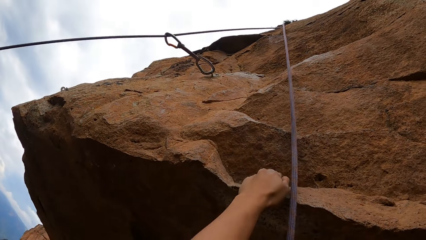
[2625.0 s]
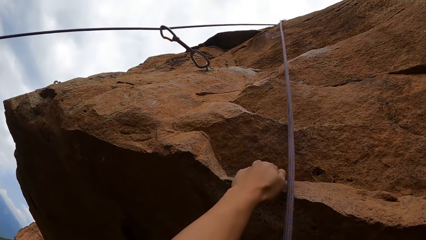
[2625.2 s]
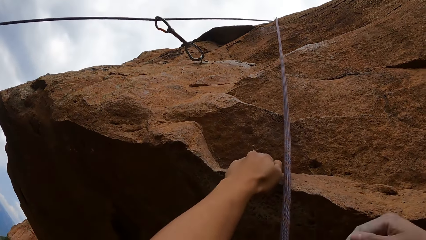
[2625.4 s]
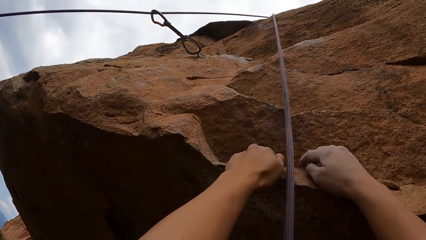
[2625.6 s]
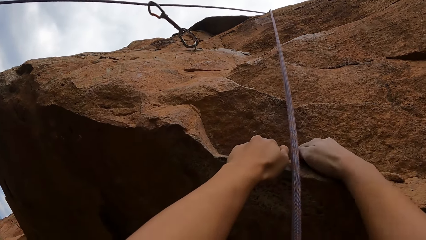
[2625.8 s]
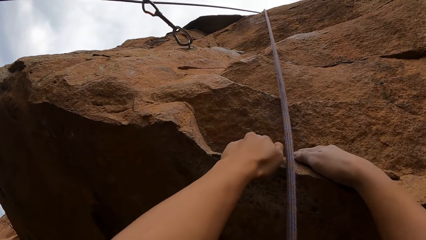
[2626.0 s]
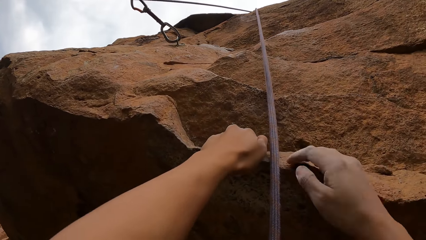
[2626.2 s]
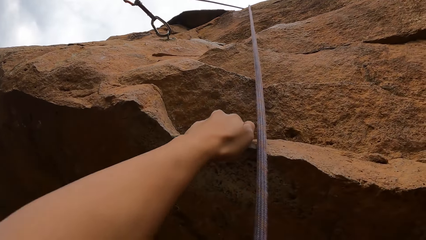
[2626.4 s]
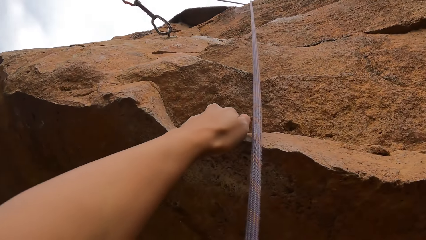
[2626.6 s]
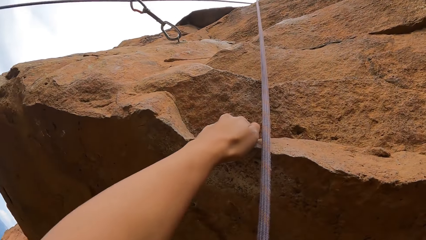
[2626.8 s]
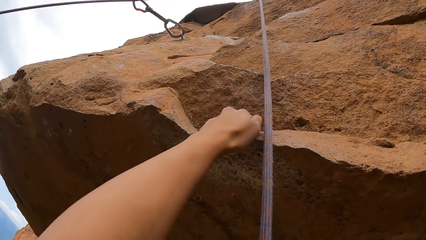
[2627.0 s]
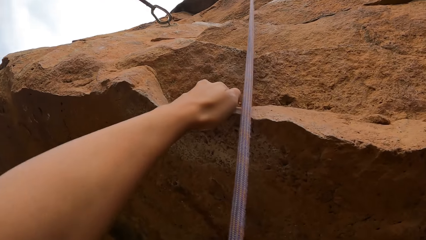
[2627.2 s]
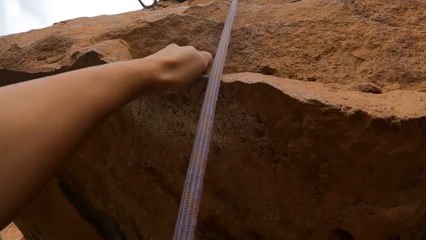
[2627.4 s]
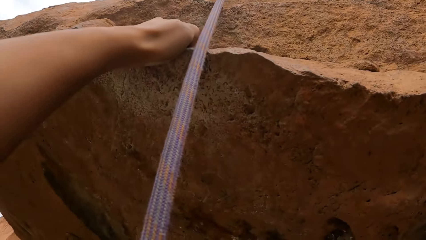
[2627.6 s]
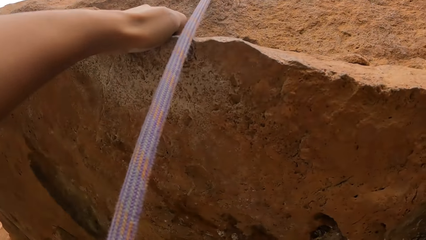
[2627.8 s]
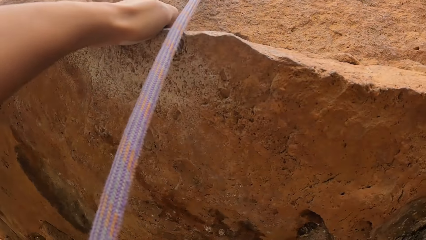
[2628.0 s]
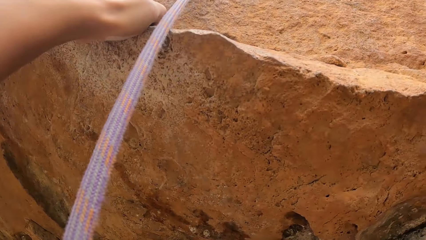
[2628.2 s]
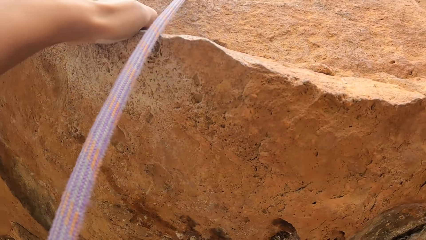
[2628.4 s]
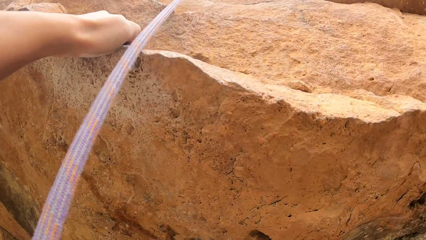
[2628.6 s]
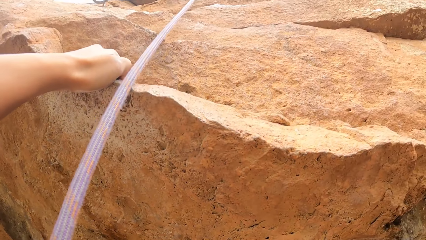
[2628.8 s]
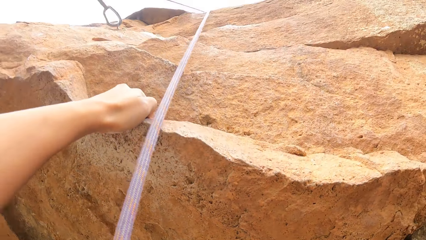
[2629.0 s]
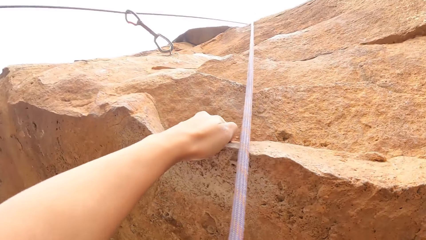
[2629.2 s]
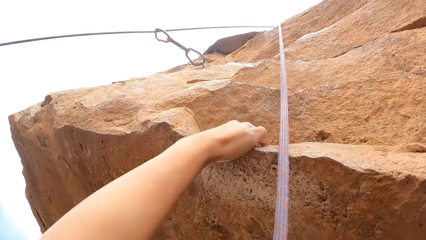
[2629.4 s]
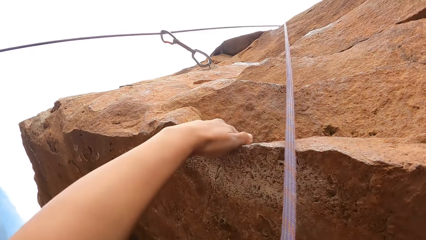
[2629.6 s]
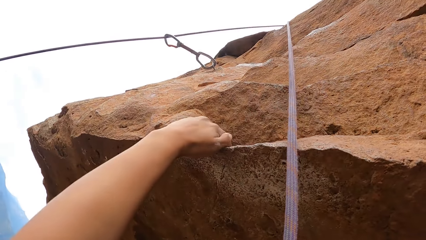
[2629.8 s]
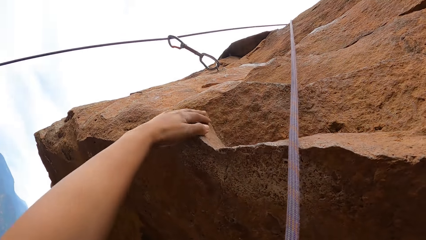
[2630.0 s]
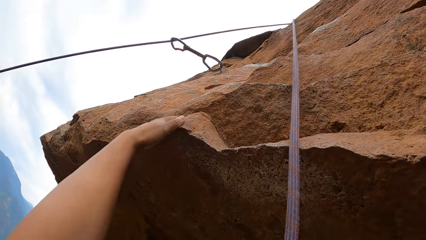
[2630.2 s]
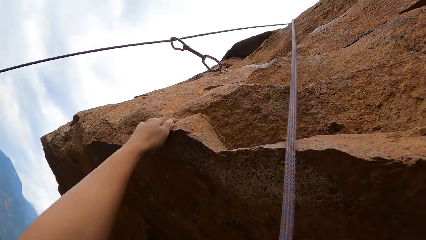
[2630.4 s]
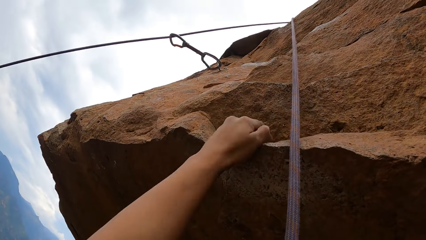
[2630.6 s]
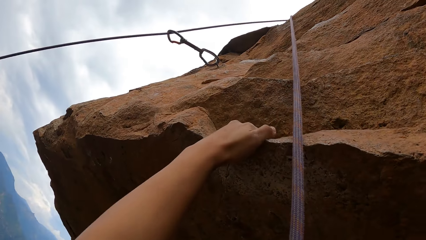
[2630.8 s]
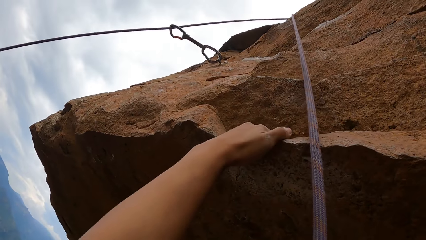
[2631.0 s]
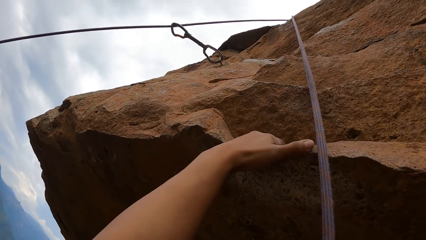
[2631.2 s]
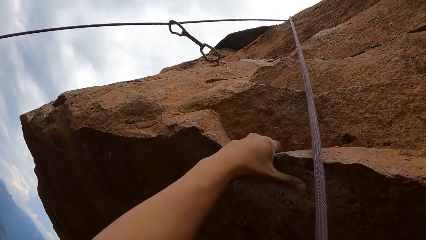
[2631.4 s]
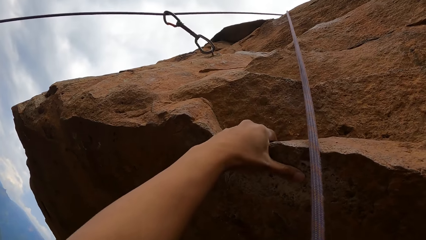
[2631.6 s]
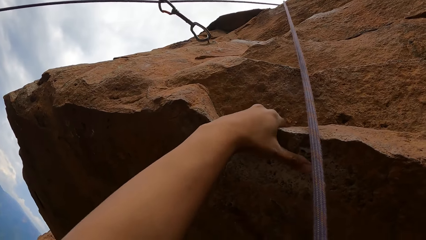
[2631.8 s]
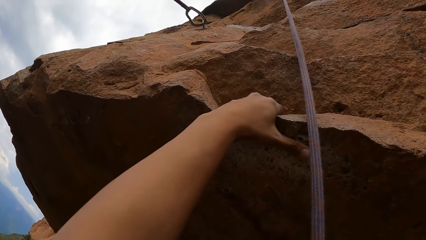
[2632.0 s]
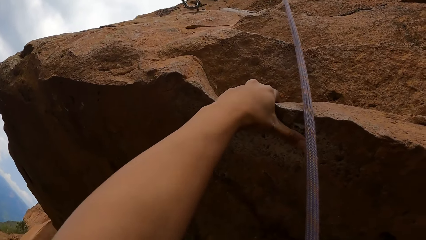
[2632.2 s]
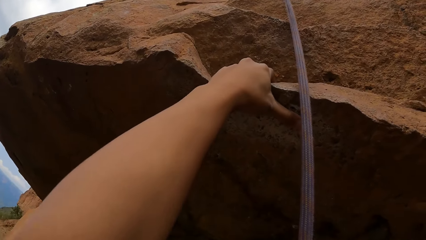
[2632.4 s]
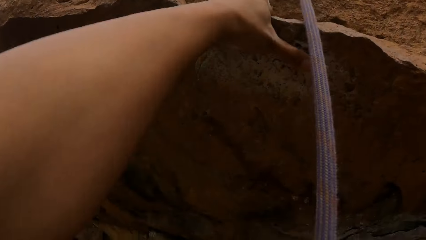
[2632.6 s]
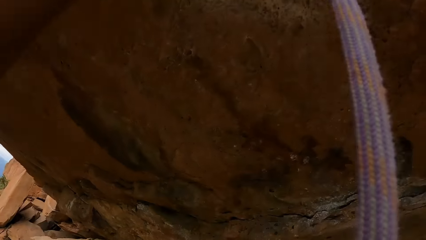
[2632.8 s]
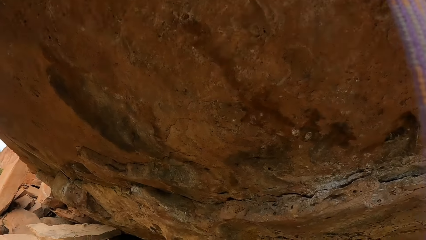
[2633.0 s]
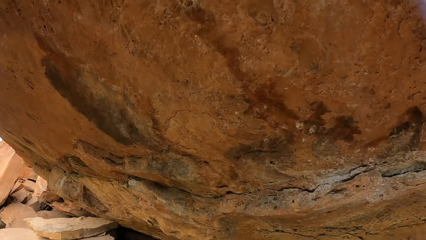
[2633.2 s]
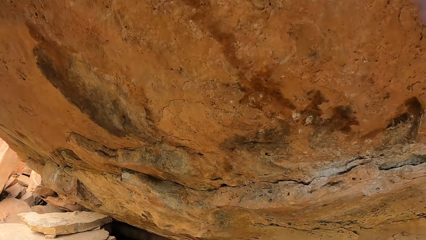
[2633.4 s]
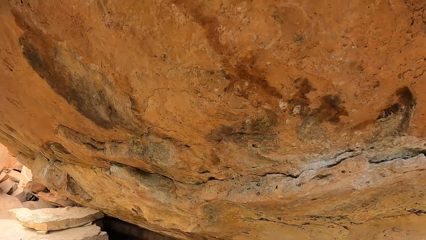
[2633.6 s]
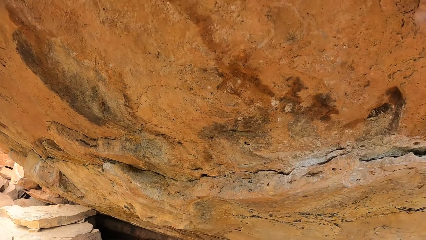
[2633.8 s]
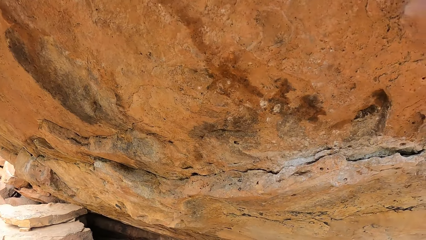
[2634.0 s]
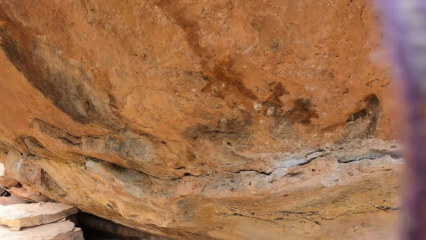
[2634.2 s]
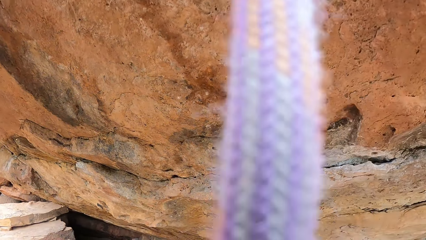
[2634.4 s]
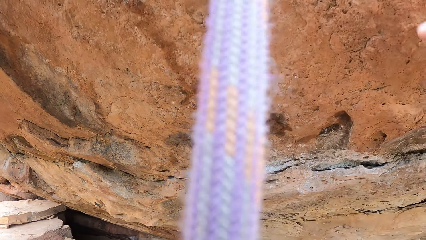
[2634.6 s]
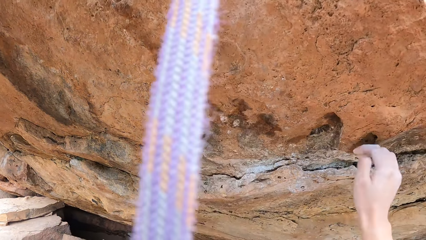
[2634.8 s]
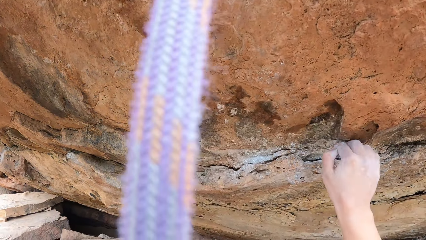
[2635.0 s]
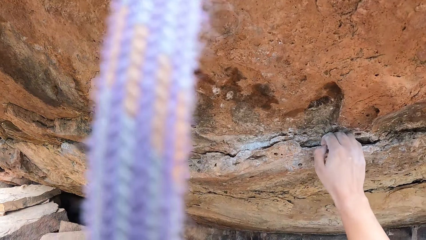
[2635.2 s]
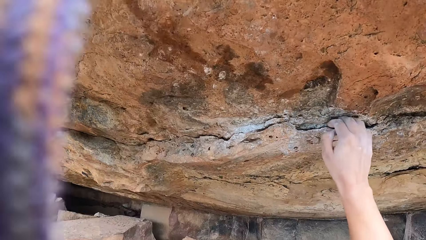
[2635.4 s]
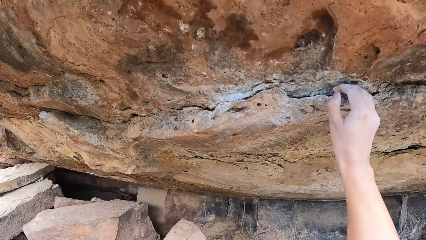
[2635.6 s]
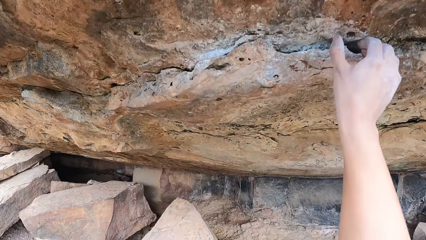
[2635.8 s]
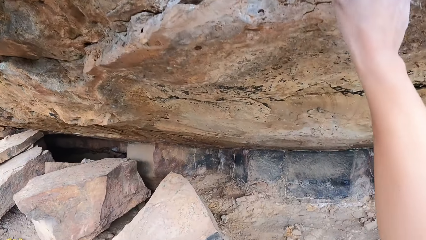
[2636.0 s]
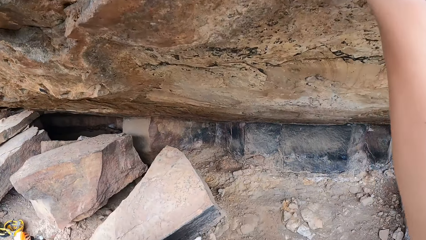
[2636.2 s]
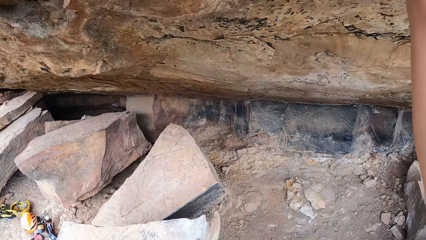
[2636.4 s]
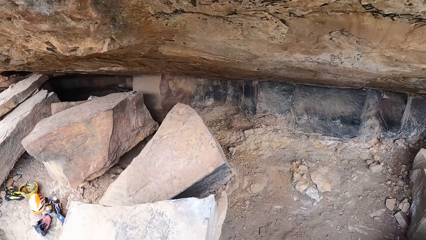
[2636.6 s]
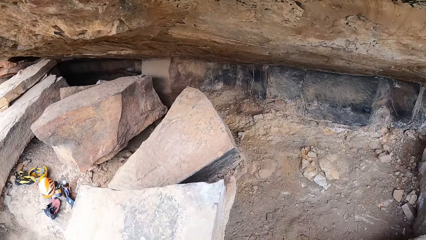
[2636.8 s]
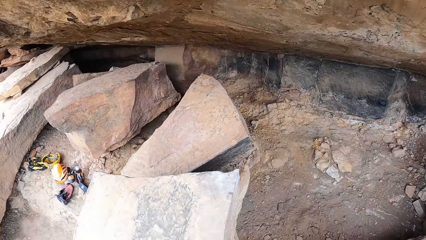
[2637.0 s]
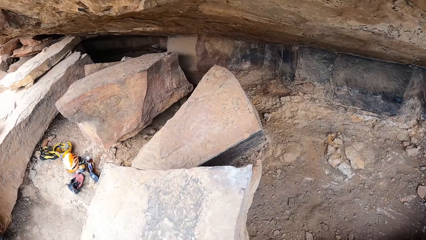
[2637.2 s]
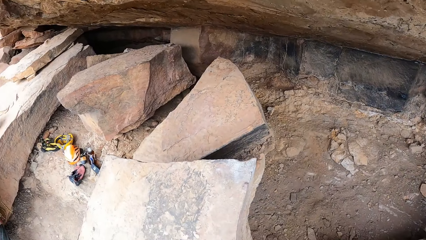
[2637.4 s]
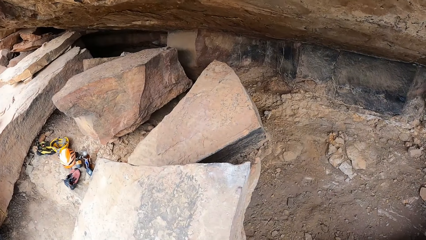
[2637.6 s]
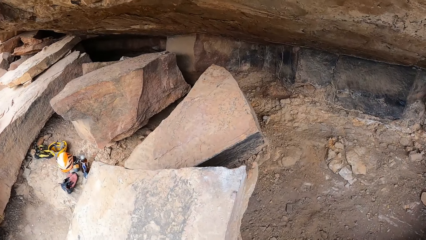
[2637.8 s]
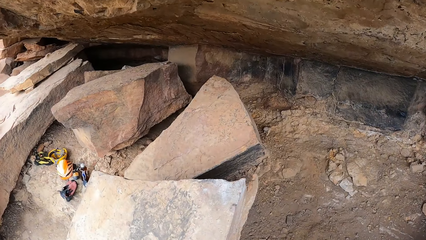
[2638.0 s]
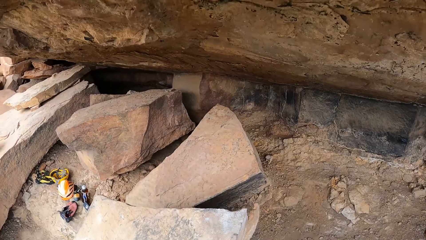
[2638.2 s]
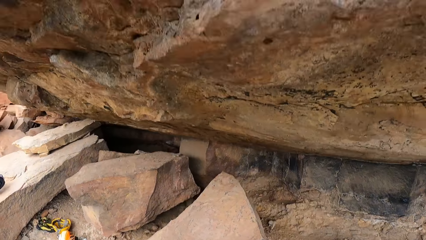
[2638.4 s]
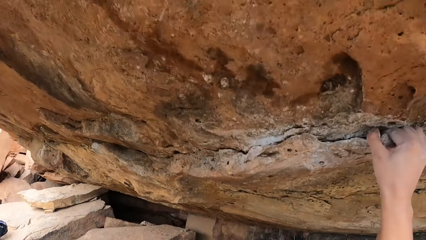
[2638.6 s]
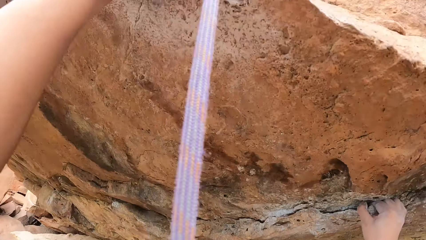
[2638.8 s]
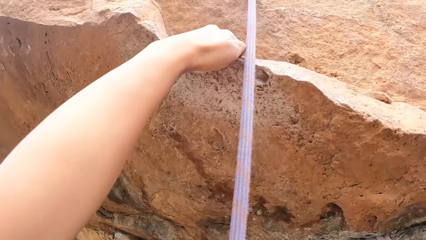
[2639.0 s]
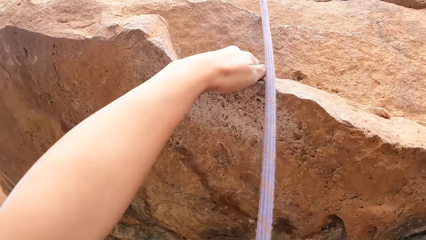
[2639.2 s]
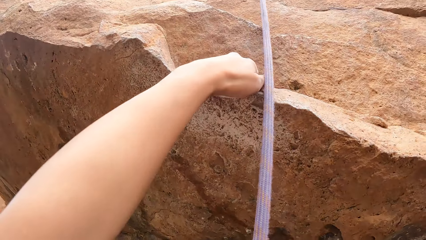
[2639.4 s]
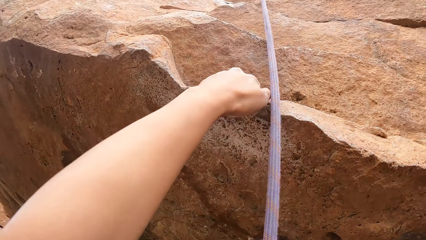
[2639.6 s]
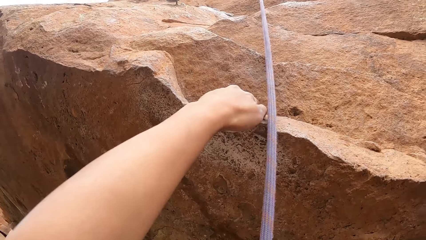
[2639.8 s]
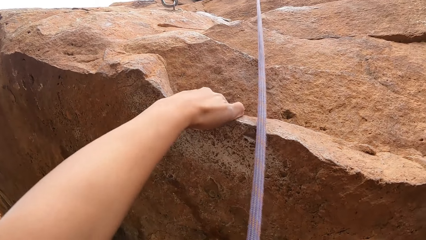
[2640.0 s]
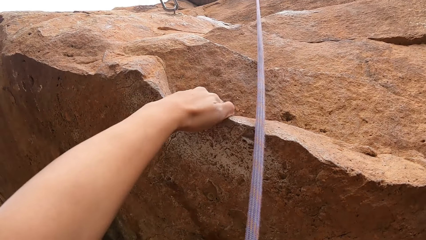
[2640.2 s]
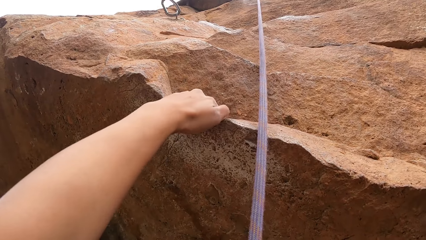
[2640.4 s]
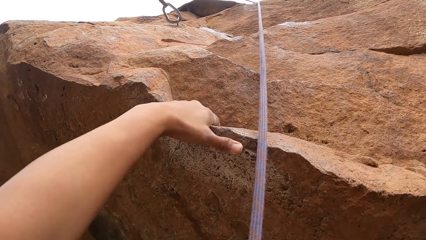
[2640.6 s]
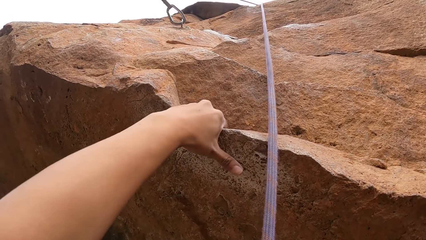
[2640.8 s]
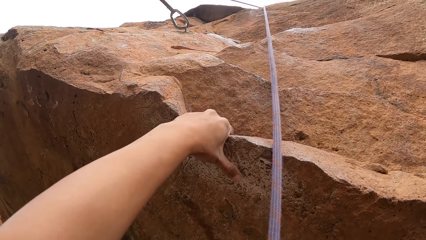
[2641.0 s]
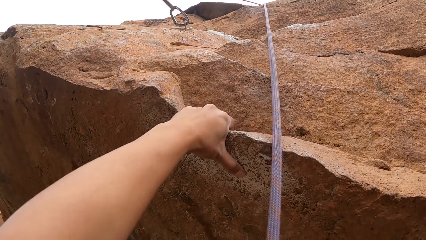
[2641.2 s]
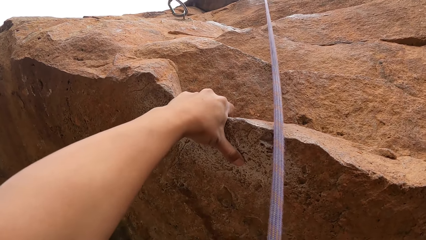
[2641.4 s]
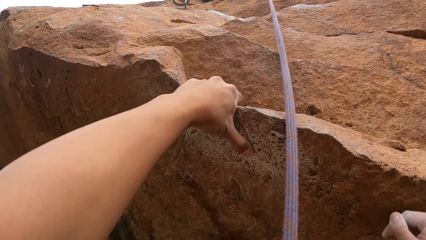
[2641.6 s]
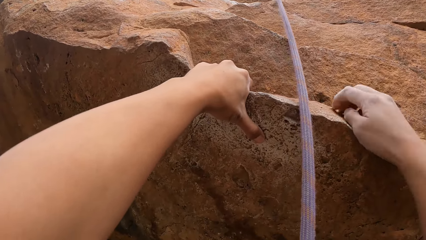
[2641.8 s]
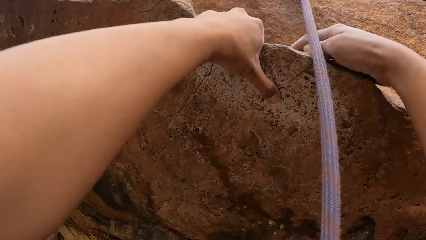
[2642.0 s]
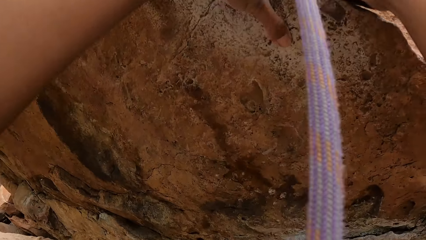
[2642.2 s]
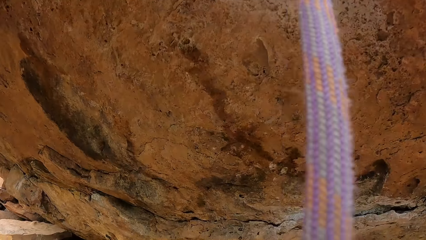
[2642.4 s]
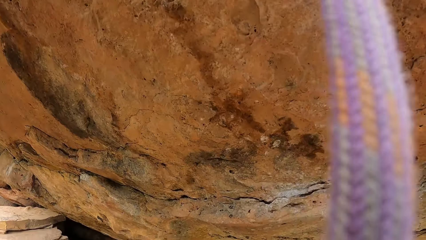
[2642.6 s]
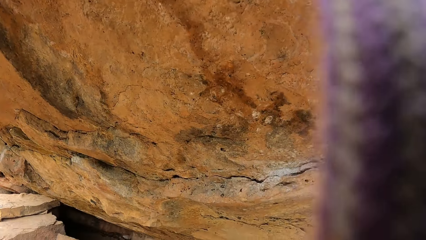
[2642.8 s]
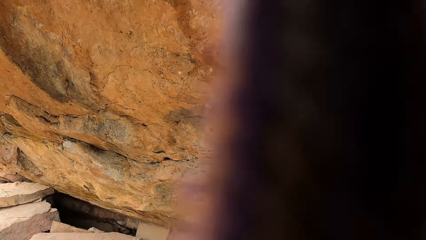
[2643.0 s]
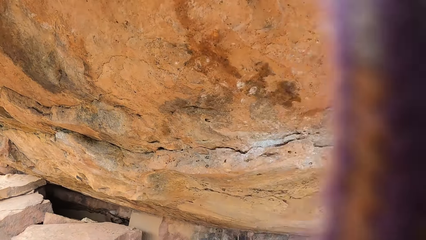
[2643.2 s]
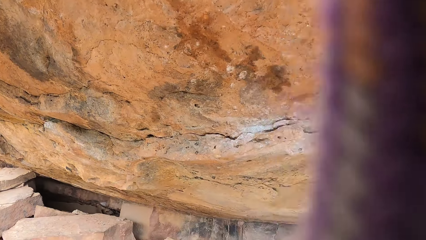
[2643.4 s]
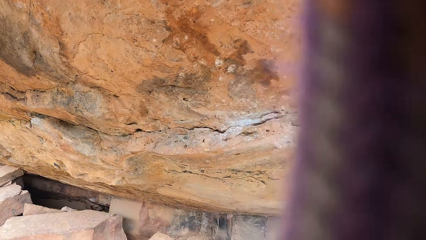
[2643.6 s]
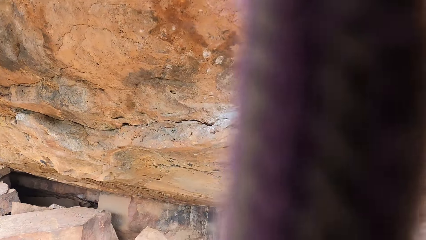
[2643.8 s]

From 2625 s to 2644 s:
The camera wearer looks around. They climb the rock. They look around. They climb the rock.
